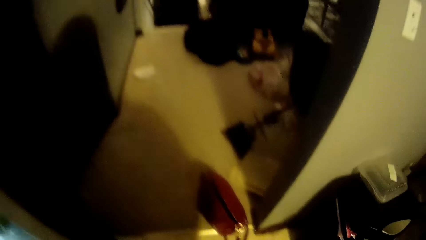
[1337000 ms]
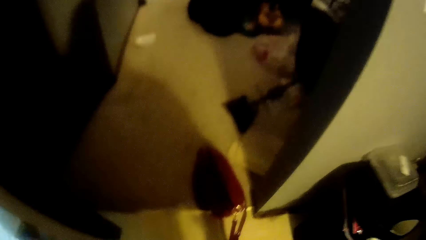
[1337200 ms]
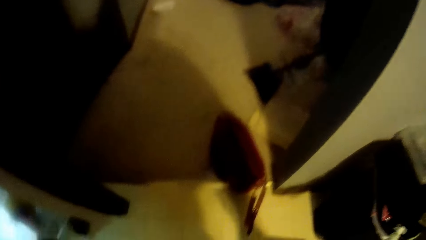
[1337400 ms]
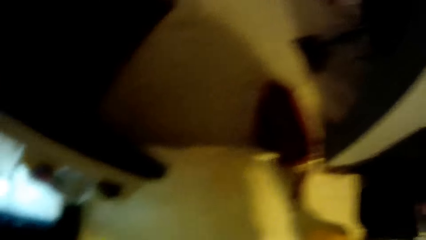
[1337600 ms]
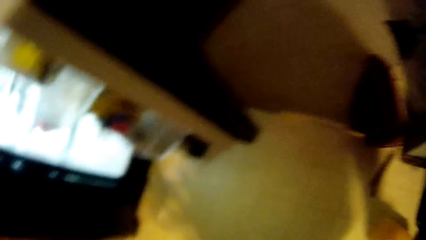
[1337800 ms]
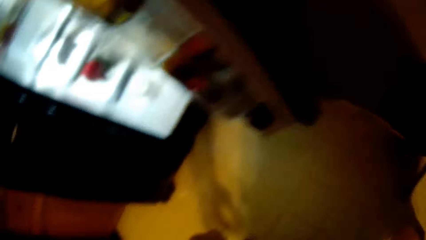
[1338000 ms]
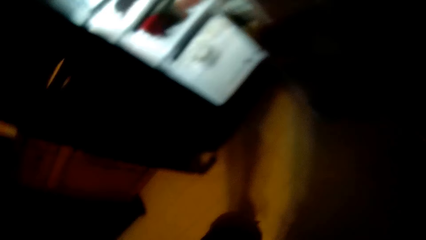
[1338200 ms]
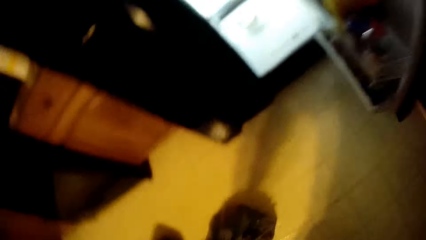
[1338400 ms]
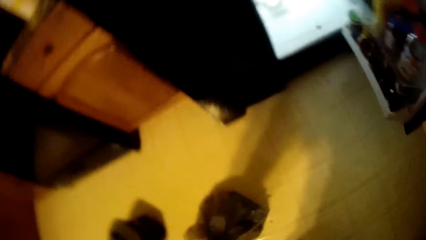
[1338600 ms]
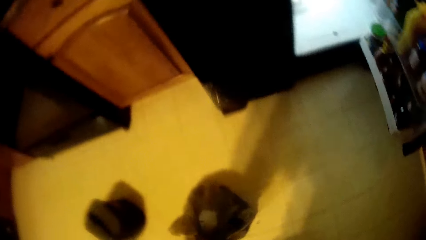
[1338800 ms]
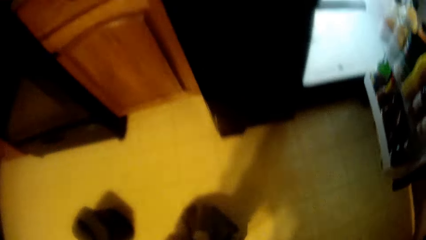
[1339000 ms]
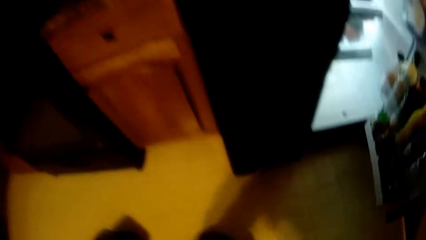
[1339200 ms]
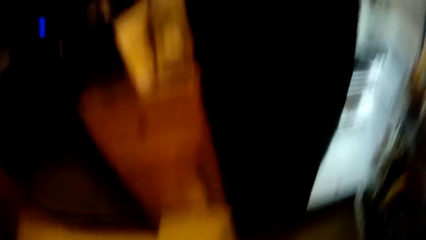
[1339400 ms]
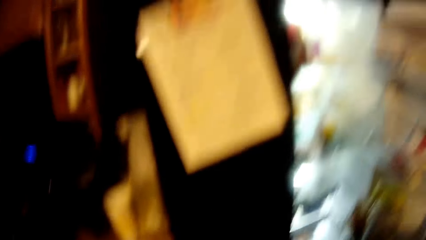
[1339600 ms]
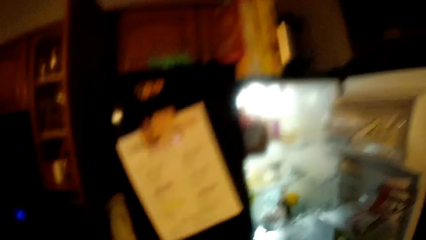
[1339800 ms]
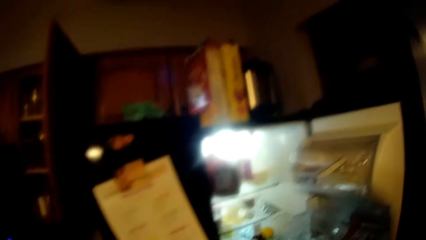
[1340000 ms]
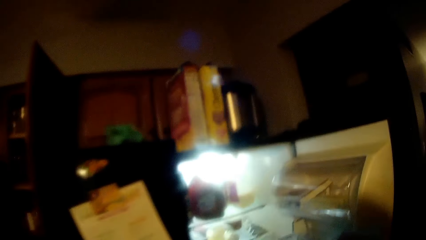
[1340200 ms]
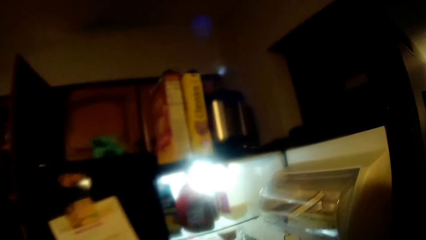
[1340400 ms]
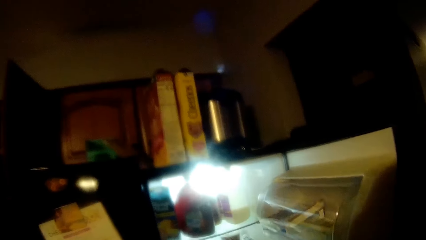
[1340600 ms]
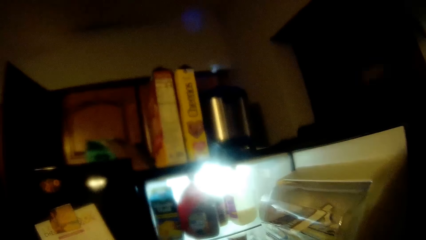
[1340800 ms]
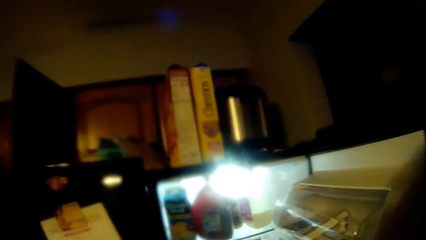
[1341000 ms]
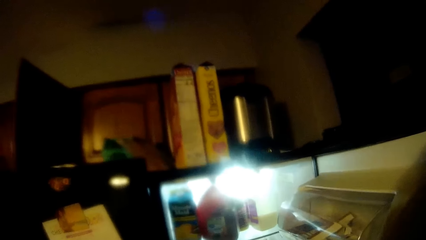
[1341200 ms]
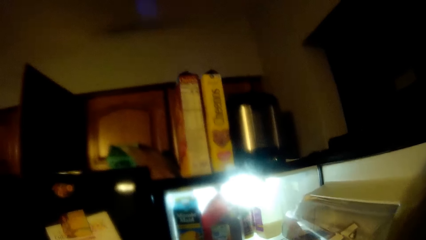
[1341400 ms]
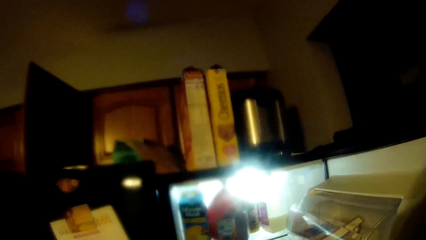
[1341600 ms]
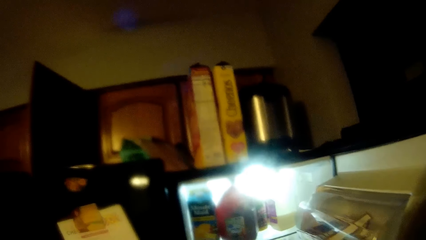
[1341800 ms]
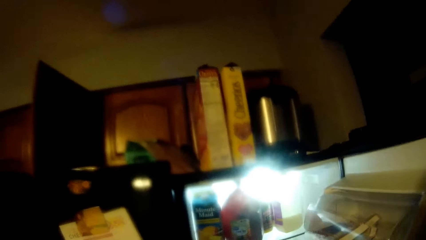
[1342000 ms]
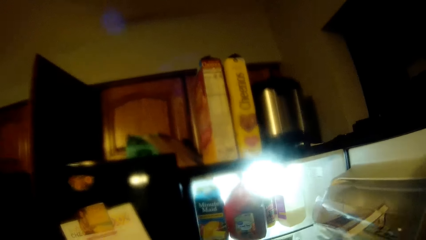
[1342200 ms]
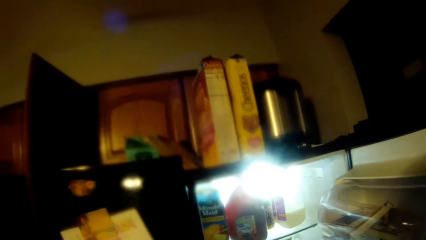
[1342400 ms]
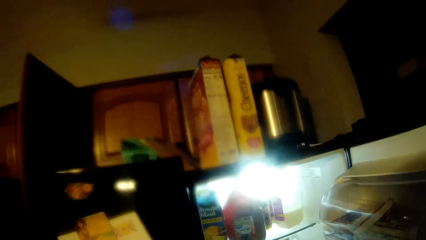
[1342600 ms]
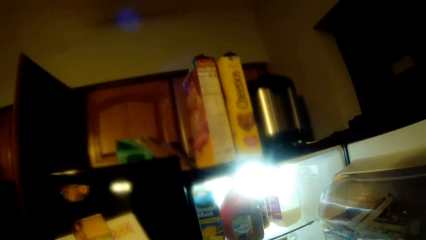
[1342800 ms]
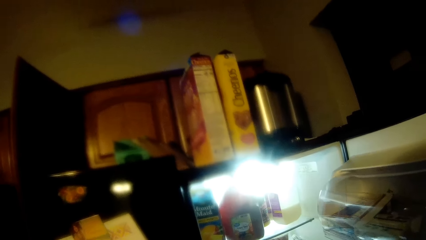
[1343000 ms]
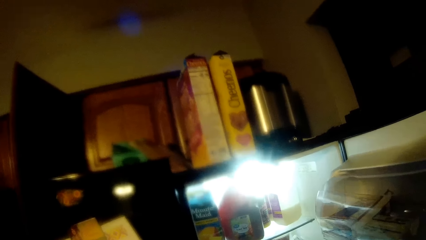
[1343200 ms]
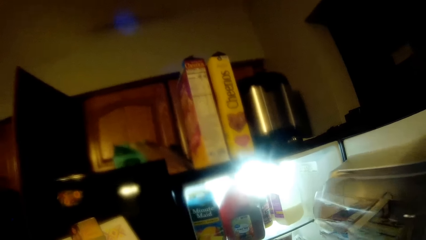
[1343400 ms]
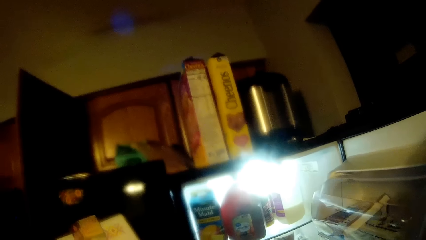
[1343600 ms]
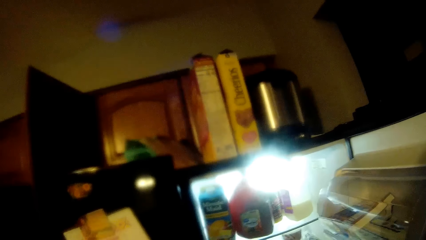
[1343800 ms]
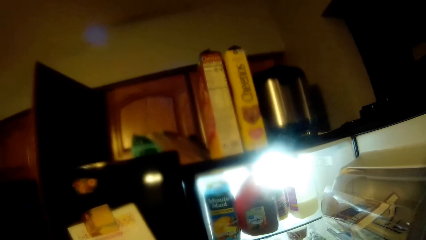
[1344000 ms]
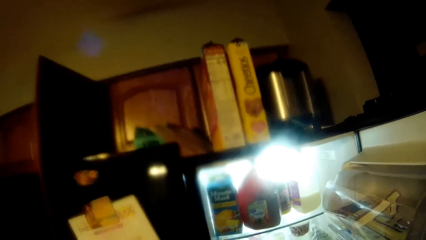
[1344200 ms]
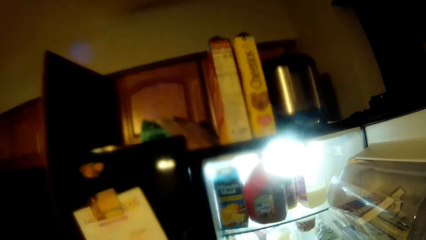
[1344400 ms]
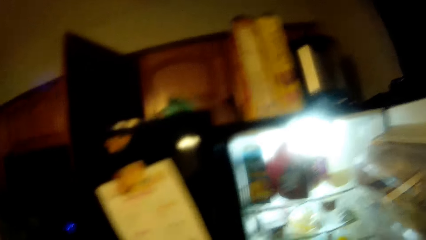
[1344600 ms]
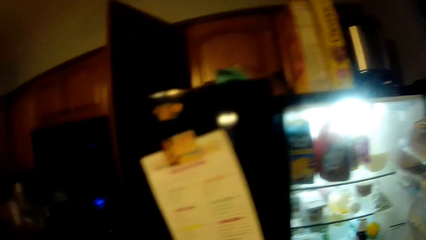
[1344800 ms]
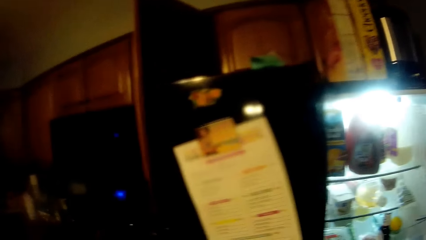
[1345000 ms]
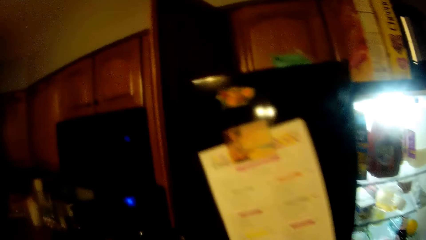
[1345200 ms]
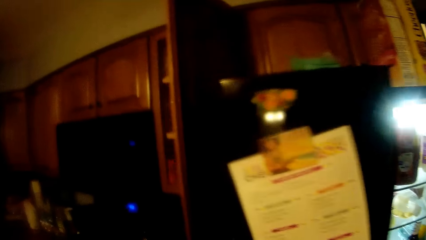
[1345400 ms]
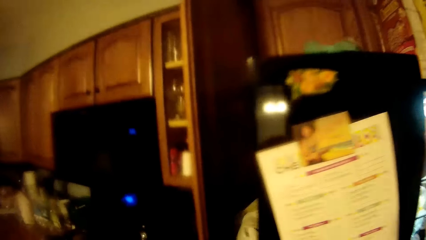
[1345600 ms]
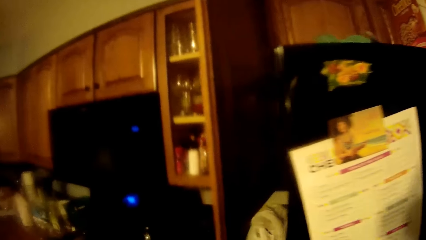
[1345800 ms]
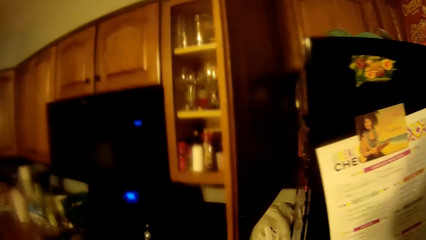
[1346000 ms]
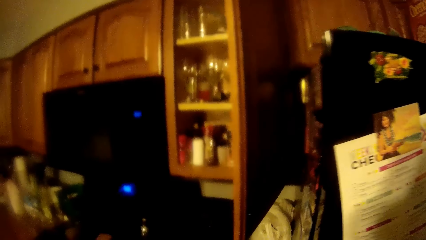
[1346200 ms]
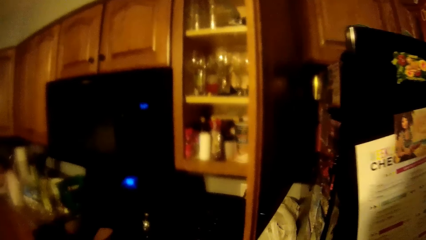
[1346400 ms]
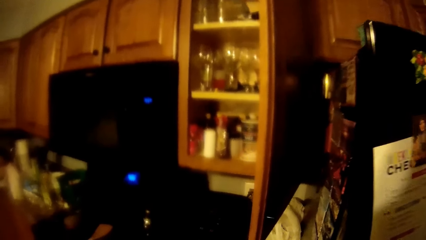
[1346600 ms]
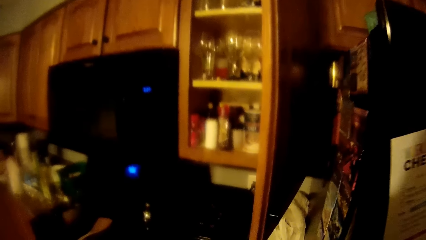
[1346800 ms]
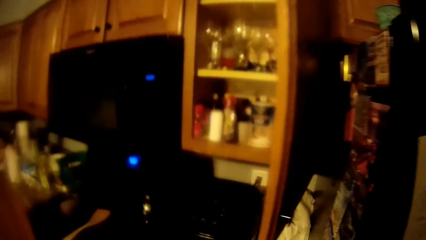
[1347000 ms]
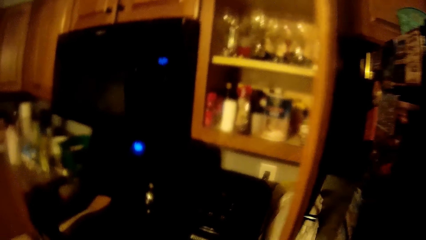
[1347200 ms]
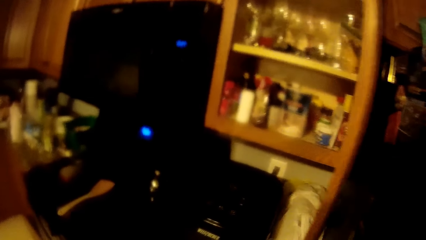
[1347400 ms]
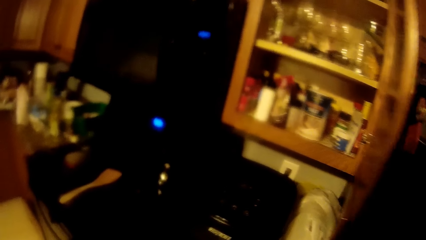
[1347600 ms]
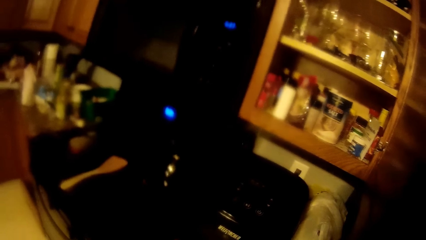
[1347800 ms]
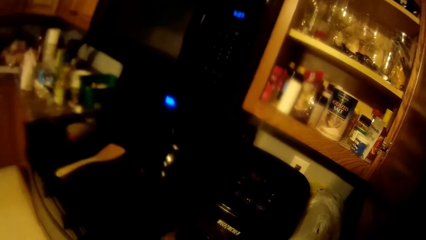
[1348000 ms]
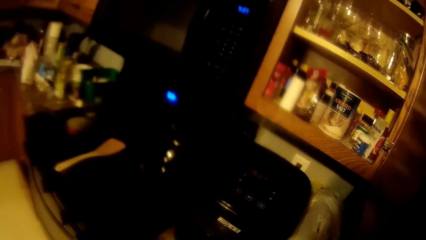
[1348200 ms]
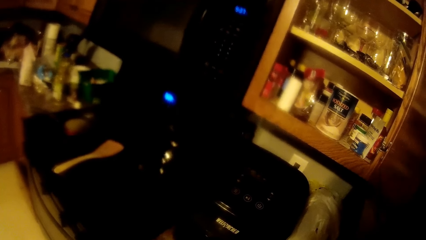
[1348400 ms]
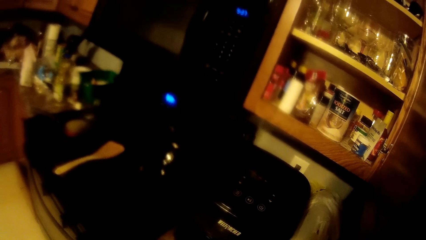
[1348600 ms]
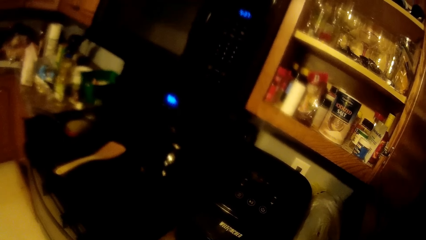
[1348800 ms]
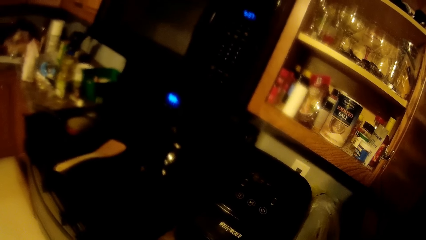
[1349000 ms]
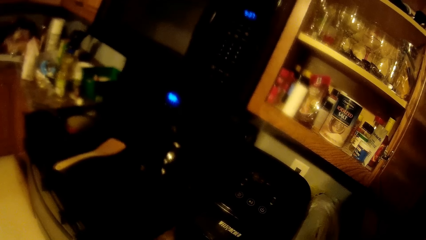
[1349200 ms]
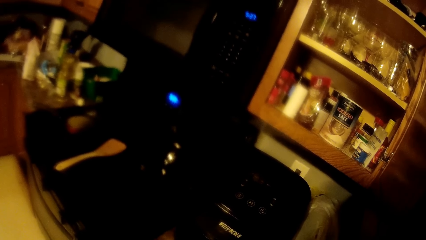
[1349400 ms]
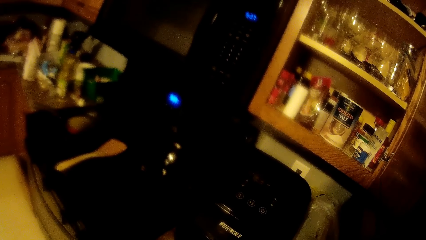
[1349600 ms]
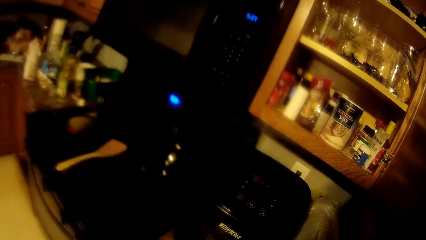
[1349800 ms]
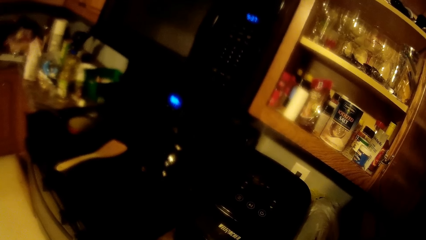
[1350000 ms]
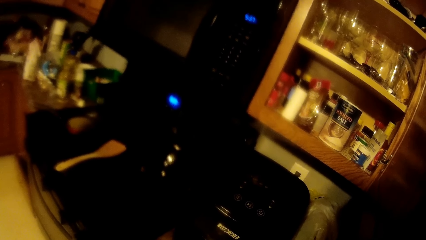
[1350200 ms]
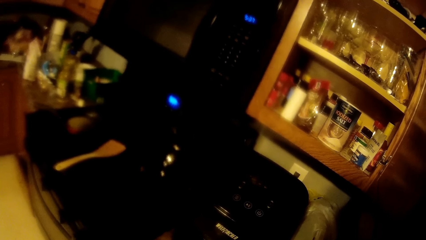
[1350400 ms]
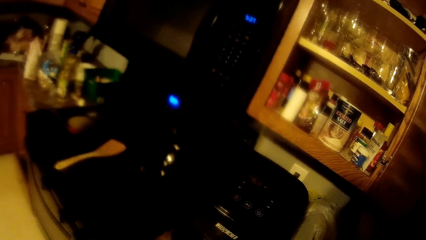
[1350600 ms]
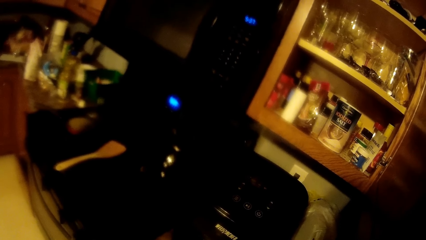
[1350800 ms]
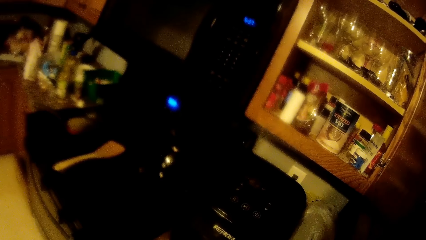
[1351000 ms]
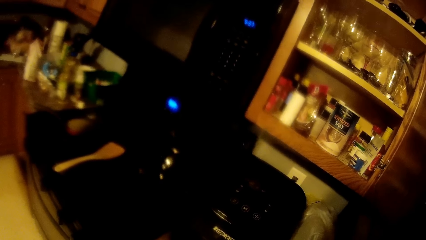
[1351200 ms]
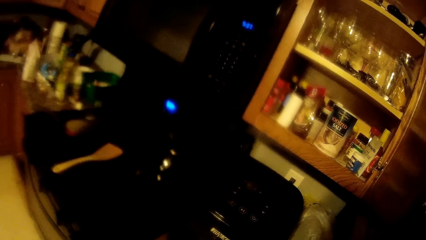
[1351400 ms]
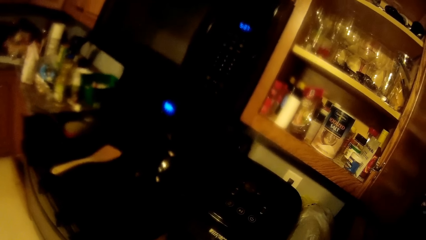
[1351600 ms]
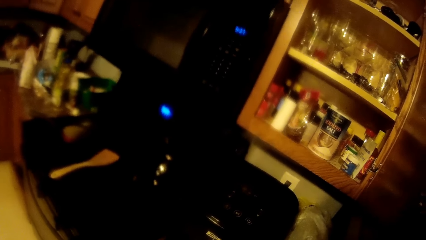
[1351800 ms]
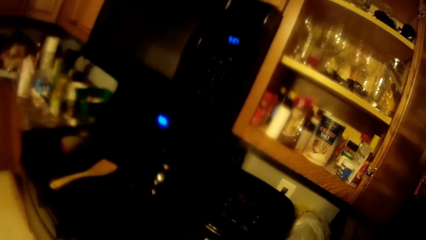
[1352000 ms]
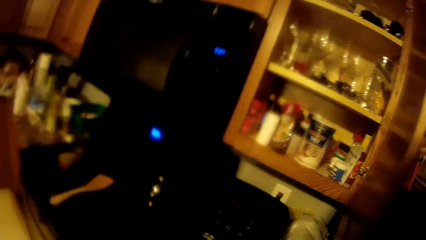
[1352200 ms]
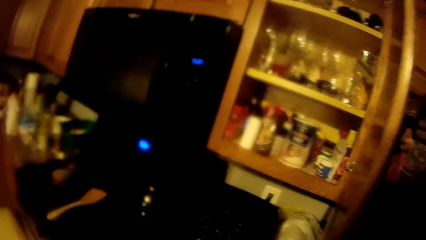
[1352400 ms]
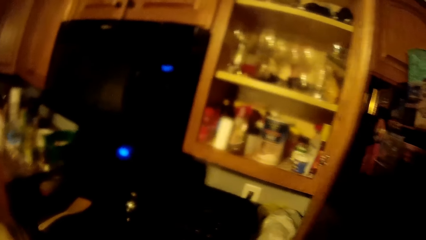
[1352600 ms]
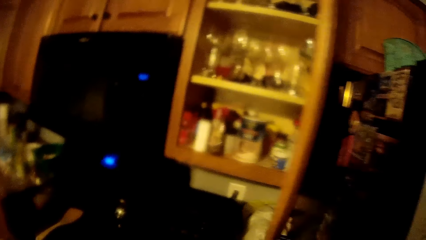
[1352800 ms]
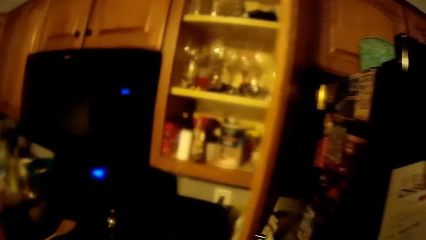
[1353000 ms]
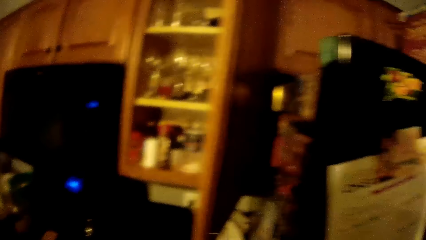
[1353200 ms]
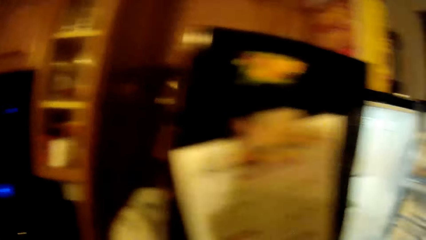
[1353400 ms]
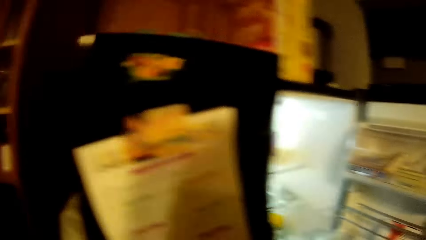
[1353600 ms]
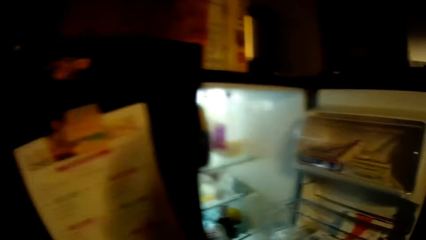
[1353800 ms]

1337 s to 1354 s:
The camera wearer closes the refrigerator. They look in the refrigerator. They look around.
